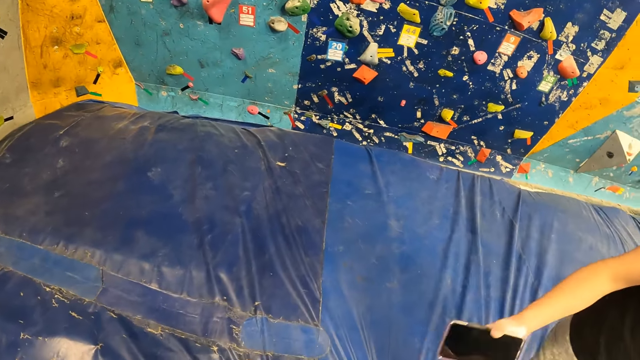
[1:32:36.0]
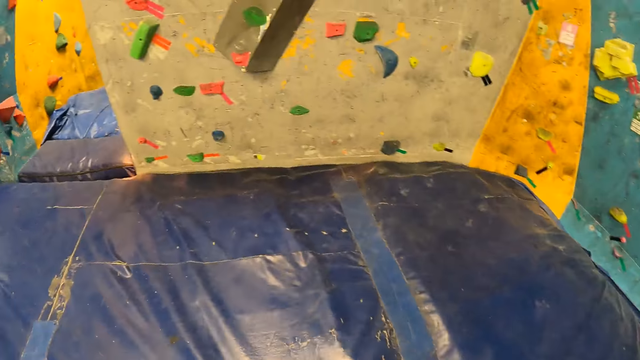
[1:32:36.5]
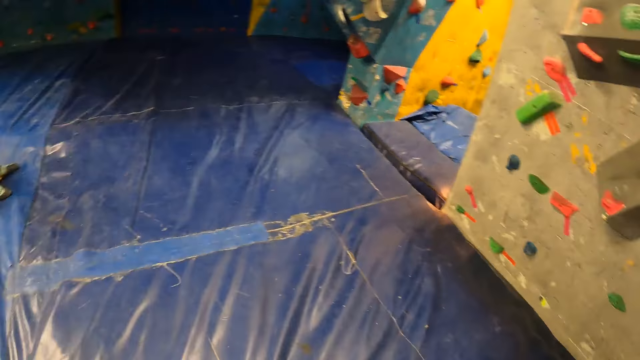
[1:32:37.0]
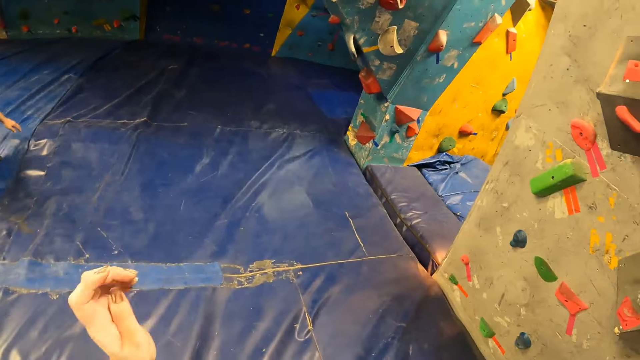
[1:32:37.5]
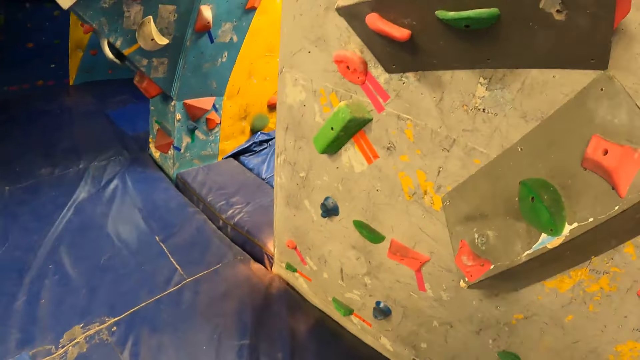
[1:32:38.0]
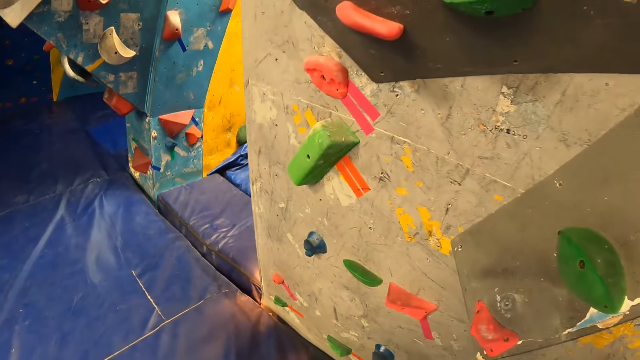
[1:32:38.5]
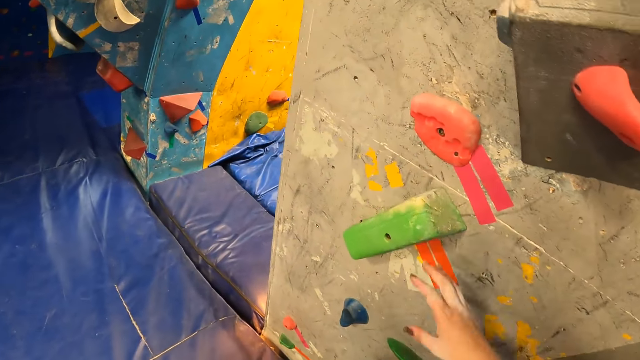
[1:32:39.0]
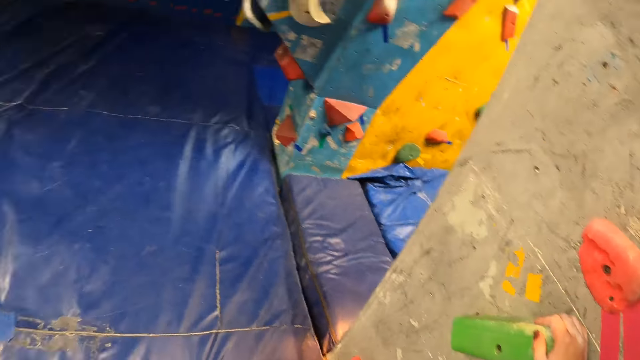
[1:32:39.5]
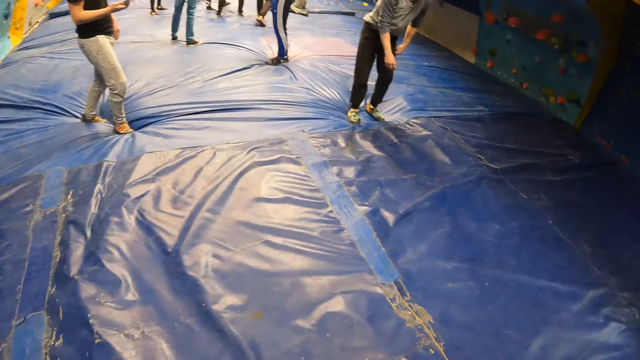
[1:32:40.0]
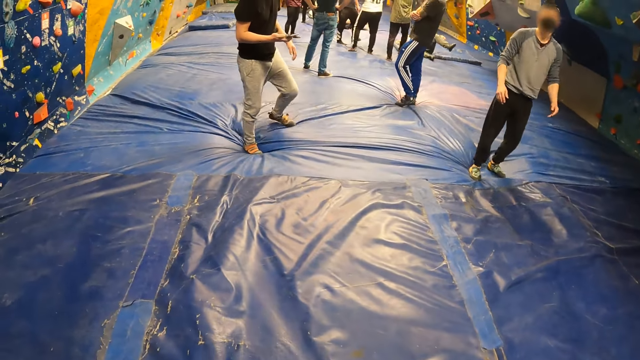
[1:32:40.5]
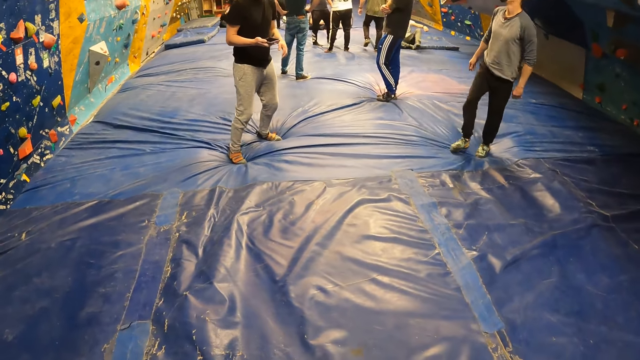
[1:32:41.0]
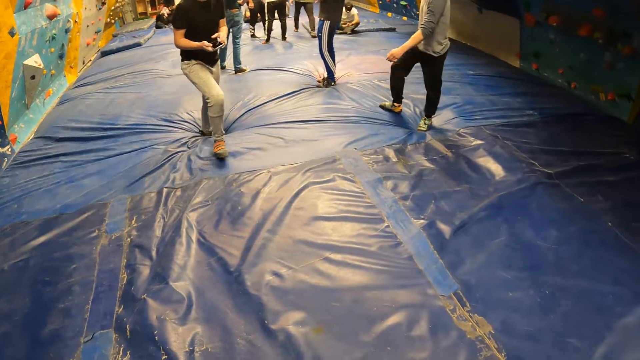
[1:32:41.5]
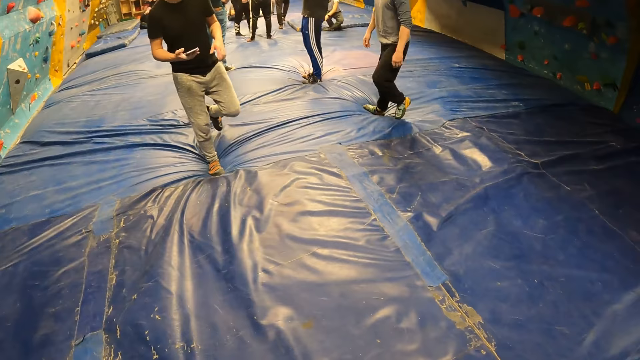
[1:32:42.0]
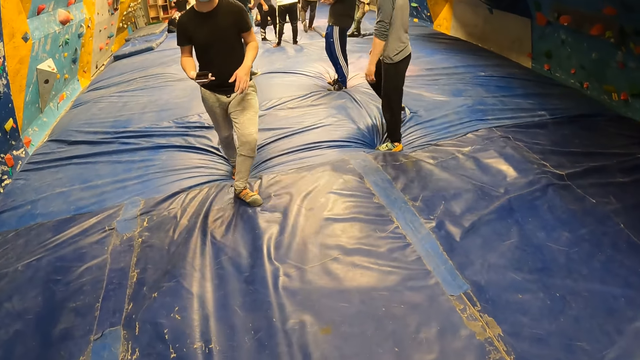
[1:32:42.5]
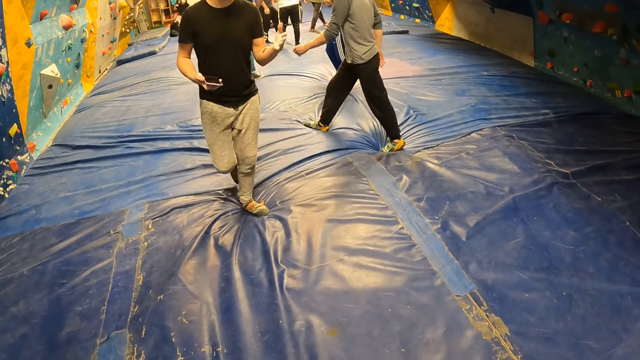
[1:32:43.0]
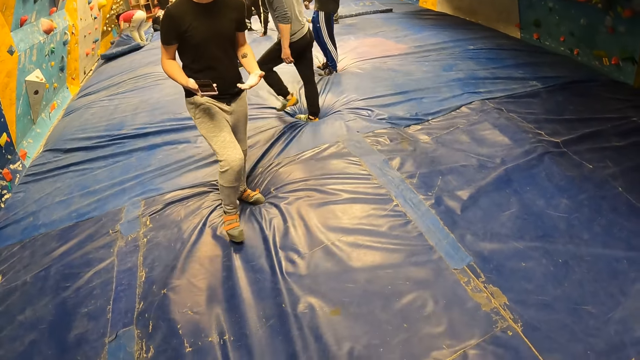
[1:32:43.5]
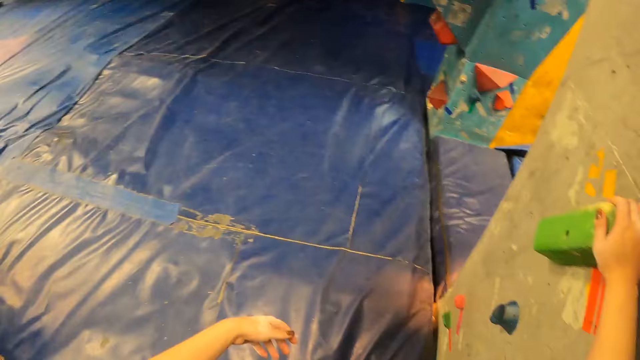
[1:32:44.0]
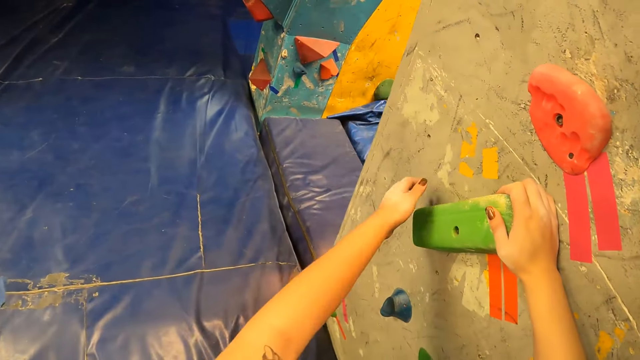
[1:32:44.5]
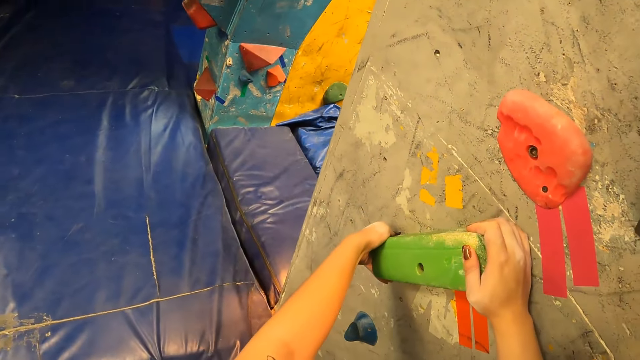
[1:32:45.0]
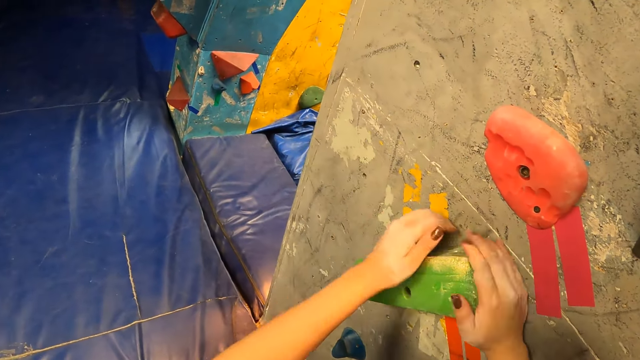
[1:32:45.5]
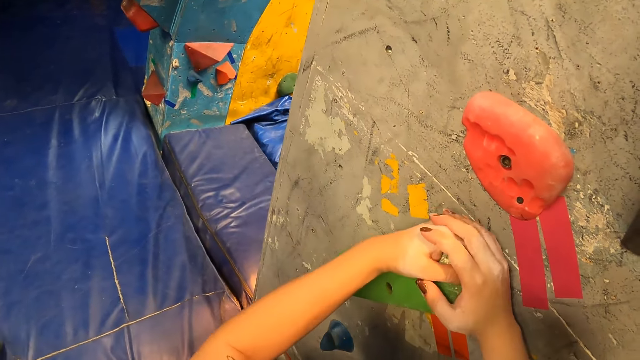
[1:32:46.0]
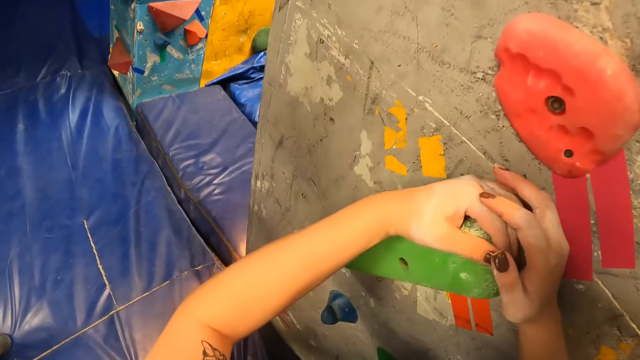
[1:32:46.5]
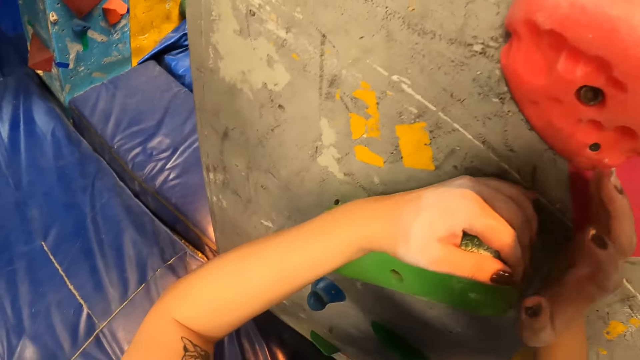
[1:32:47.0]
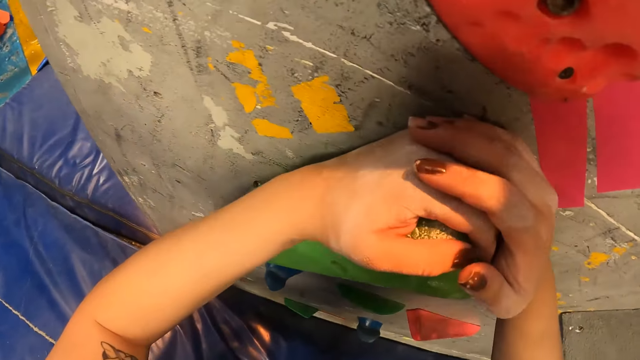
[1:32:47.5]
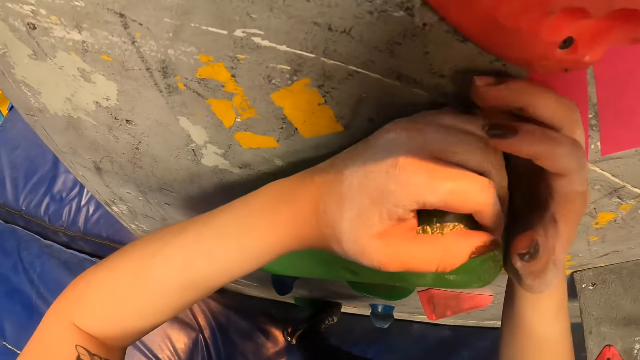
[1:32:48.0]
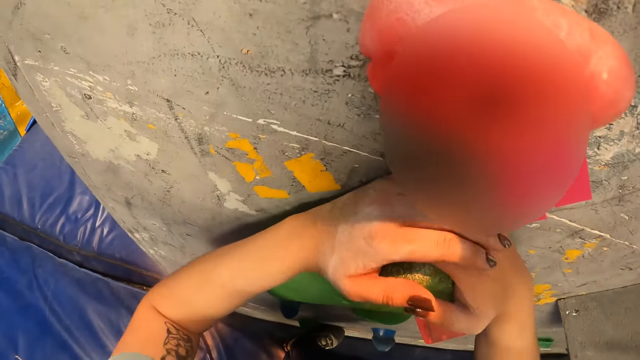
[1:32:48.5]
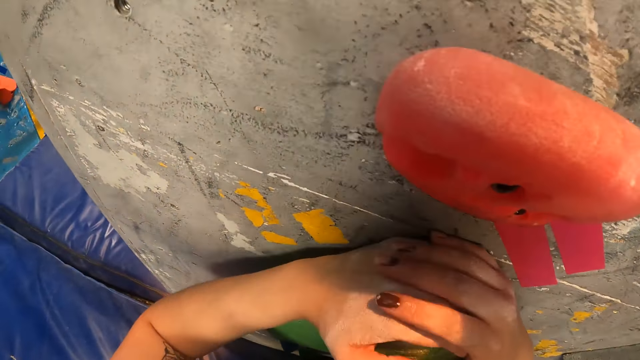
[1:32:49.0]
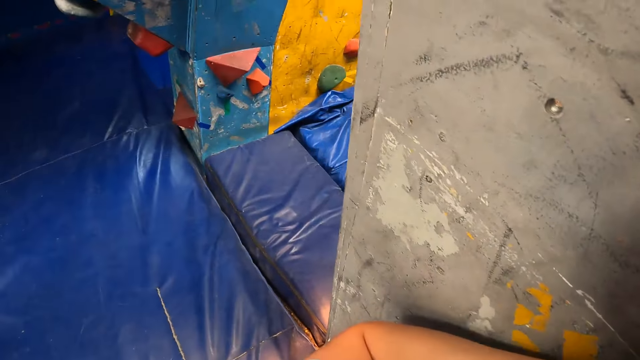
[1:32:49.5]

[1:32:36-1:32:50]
The camera wearer holds a climbing hold with her right hand. The woman climbs down from the climbing wall. The camera wearer holds the climbing hold firmly with both hands.

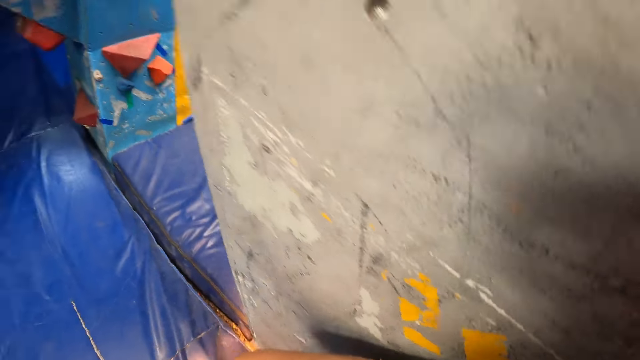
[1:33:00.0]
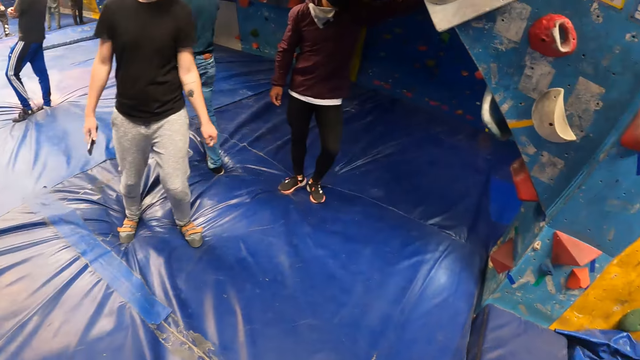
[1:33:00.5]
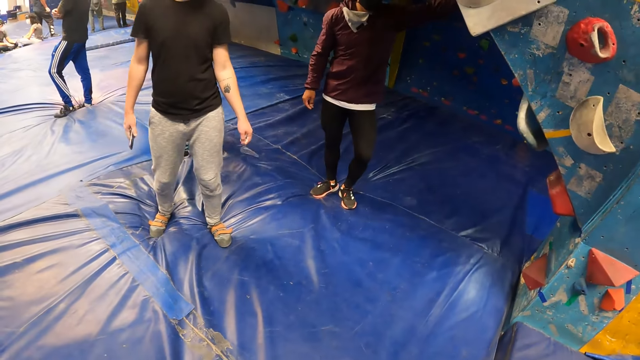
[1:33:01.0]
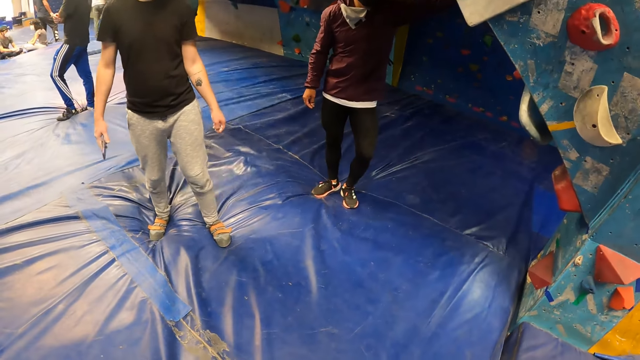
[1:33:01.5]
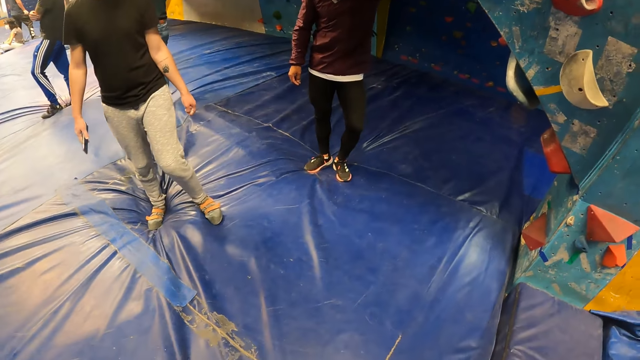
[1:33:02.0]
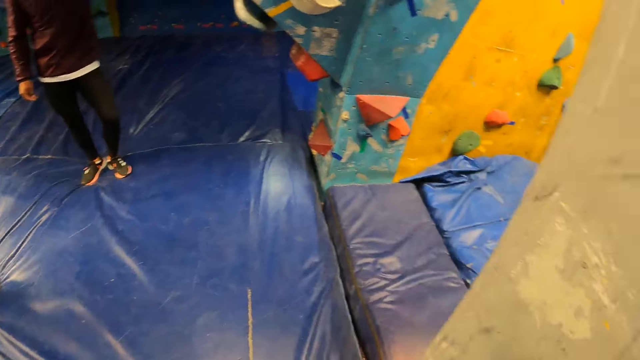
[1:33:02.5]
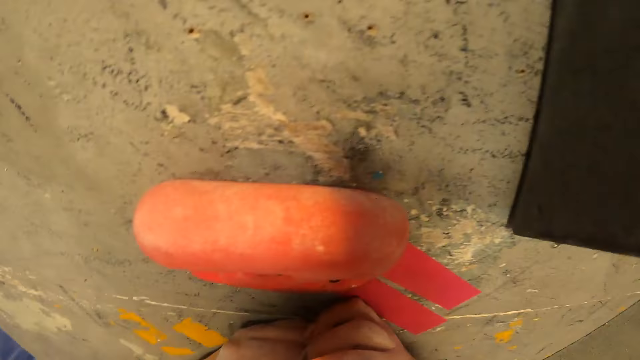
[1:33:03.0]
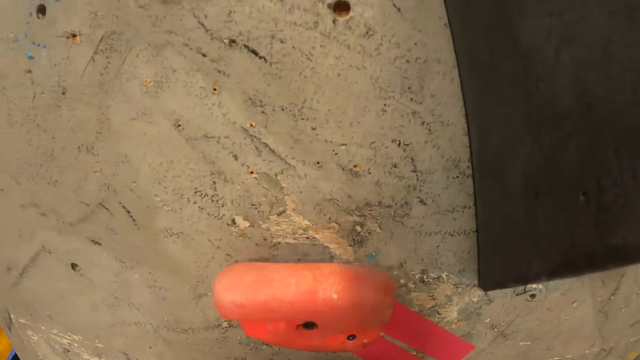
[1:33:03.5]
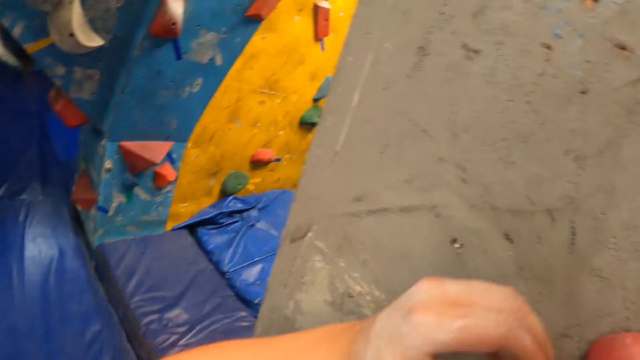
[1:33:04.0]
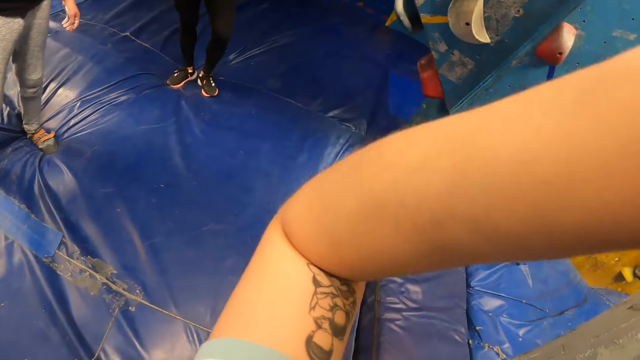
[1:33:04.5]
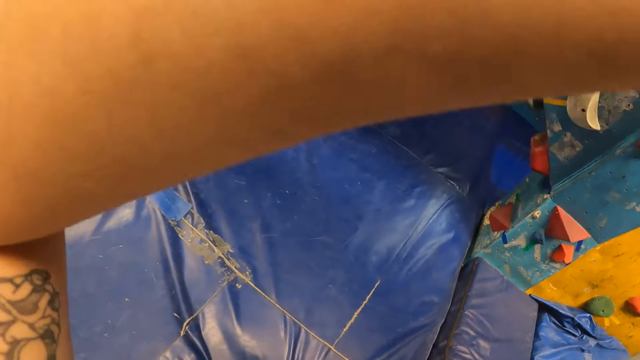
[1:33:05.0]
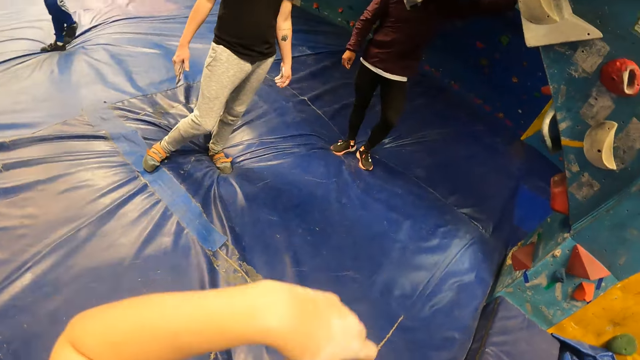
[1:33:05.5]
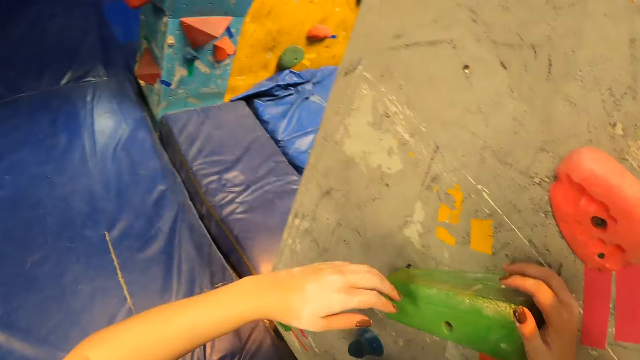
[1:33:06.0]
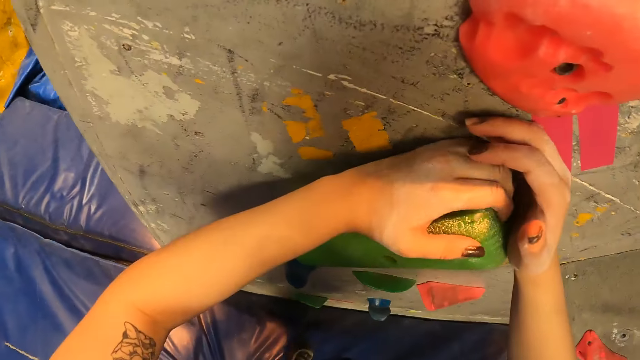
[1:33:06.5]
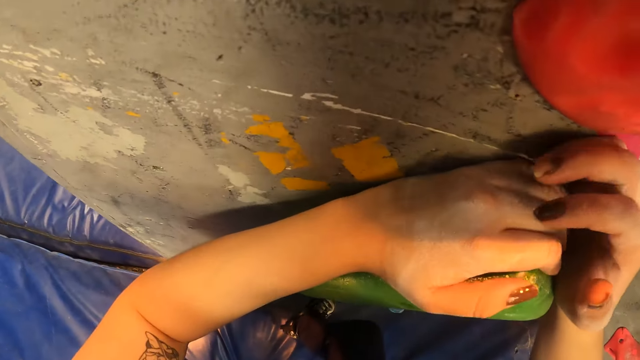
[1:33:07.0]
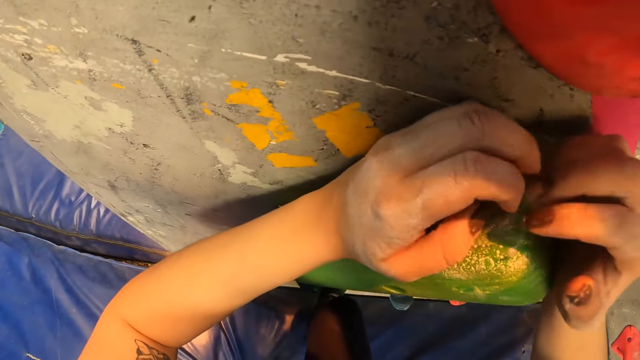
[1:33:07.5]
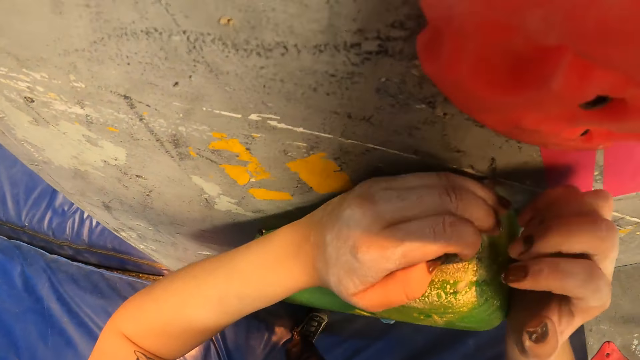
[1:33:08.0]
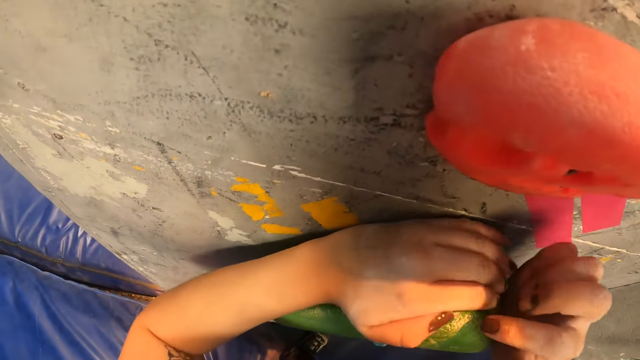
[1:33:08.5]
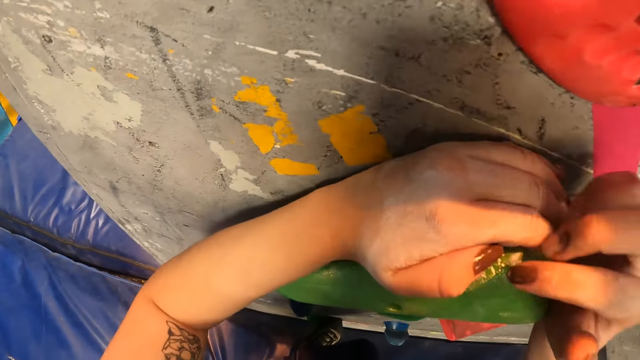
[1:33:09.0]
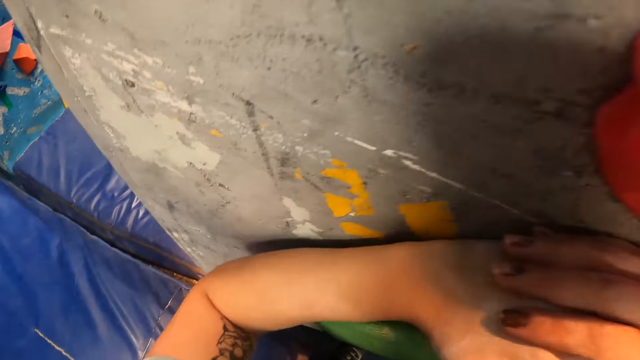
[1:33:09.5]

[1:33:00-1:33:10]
The camera wearer raises her hand. She holds the climbing rock.
